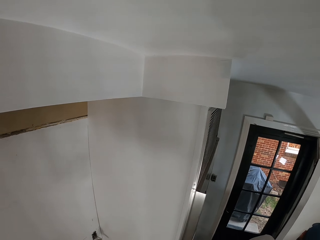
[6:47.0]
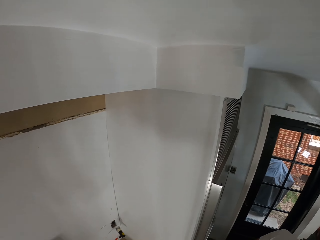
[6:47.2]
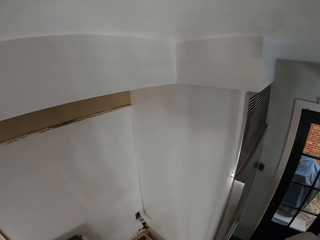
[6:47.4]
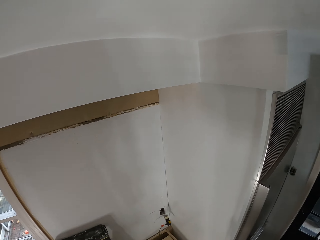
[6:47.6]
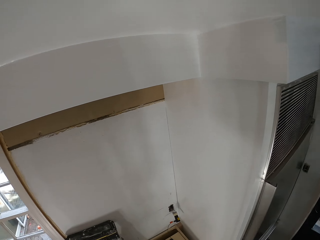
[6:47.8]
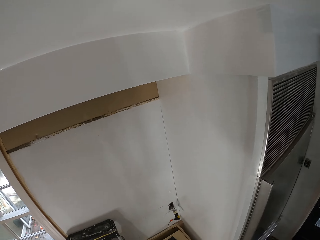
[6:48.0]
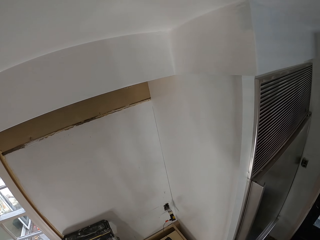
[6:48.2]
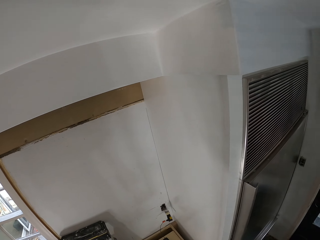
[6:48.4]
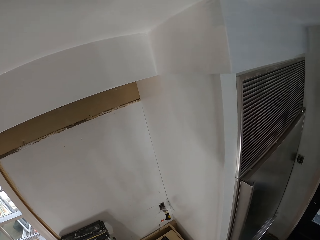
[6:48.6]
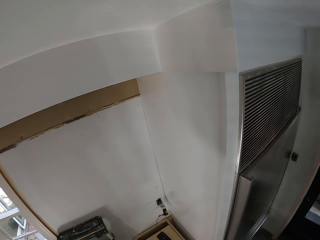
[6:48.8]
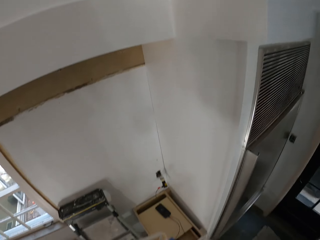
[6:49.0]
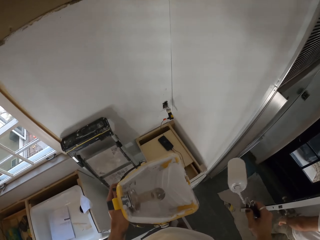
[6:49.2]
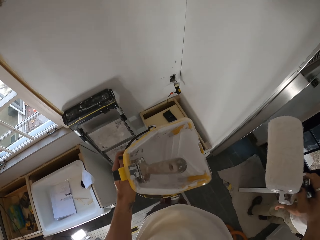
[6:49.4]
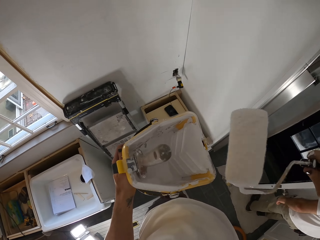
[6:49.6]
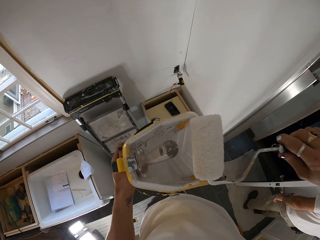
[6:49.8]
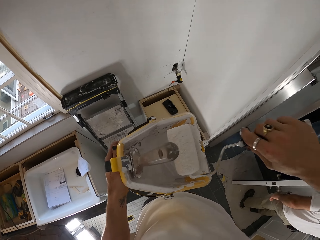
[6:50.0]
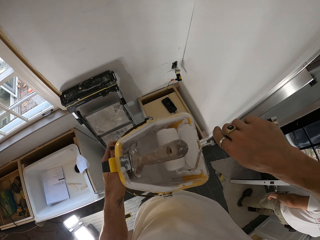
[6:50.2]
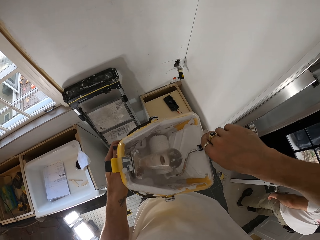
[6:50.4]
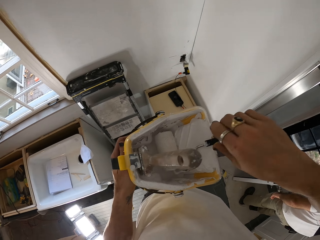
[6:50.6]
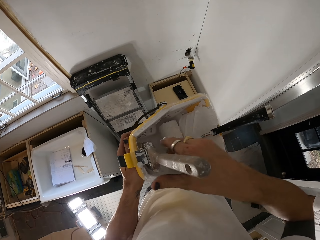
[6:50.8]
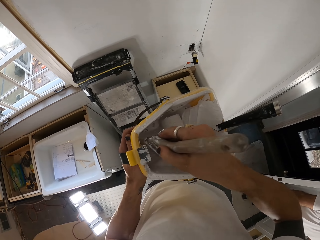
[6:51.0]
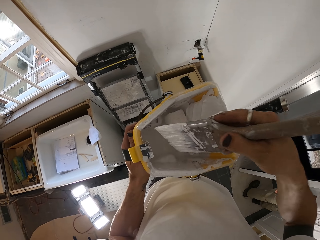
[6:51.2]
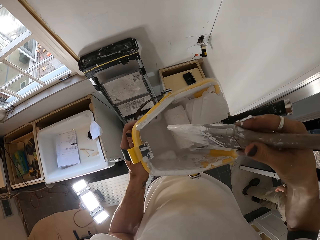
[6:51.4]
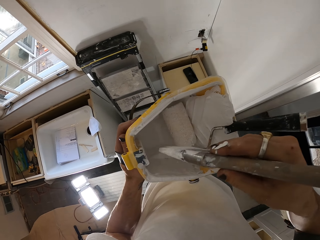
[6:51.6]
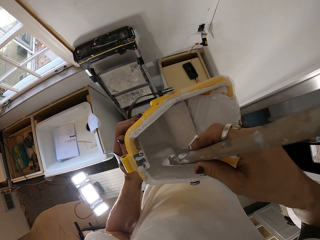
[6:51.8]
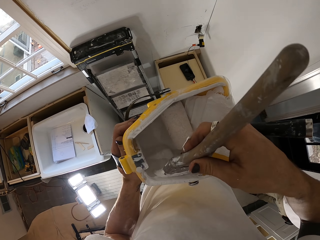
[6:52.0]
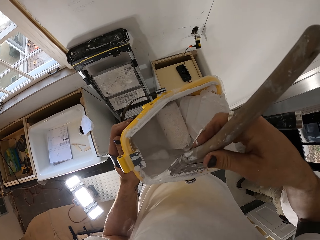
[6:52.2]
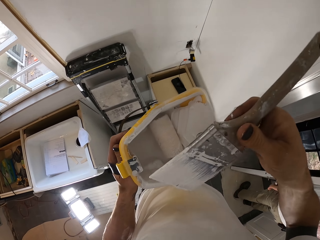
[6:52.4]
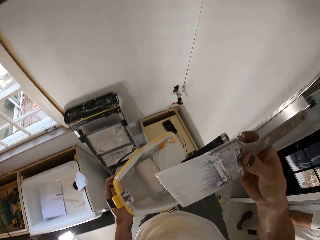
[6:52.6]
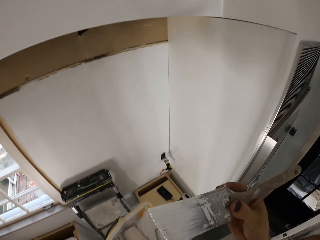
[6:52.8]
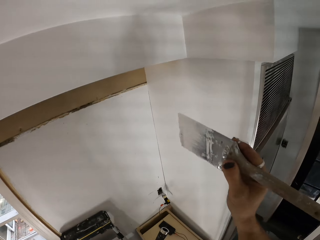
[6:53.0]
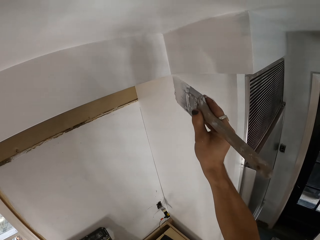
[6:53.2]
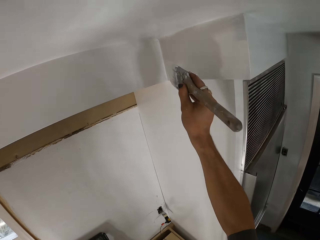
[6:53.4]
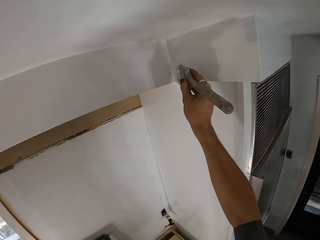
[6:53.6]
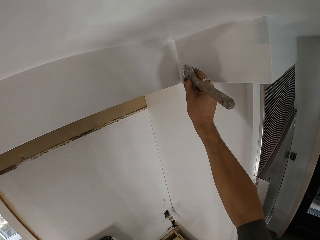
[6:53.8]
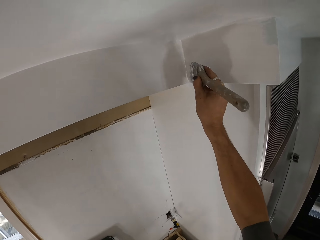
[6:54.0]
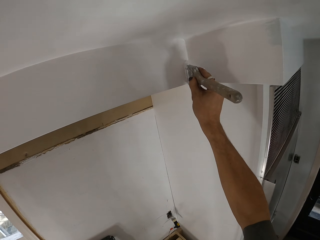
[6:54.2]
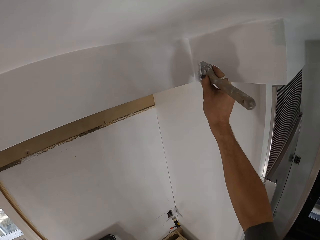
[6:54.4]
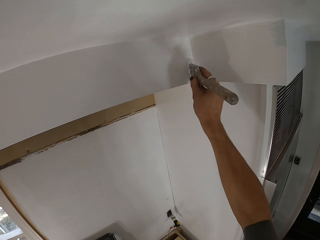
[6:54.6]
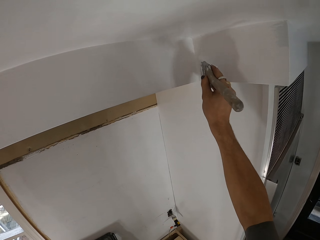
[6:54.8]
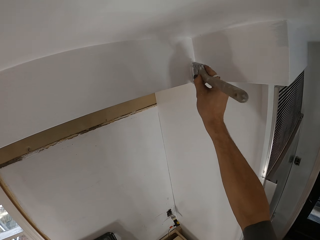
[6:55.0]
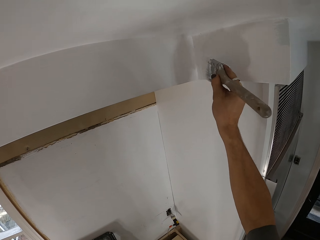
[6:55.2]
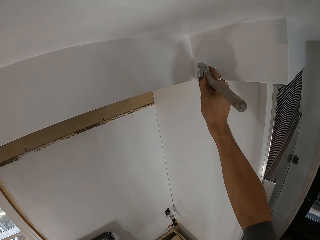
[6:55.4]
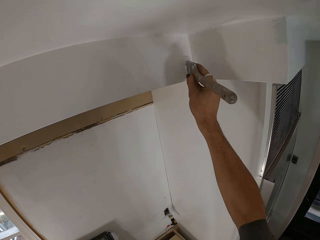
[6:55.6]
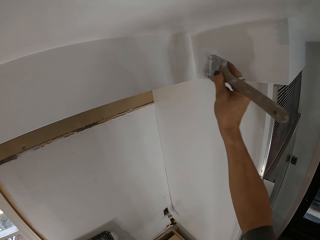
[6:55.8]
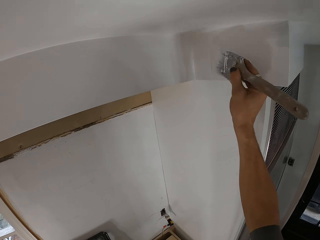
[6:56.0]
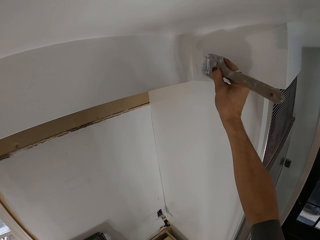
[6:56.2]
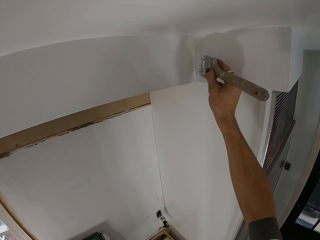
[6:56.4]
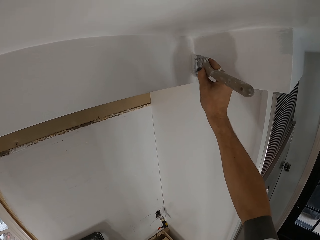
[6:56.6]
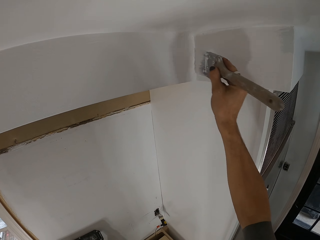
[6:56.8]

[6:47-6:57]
The camera wearer rolls the roller paint brush in the paint container. They place the roller paint brush in a paint bucket. They slightly scoop some paint using a paint brush from the paint bucket. They pick up the brush. They paint the upper part of a wall adjacent to a ceiling with the paint brush.

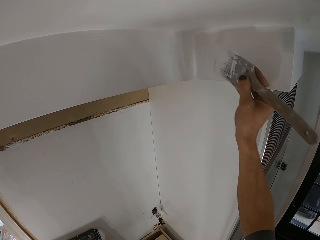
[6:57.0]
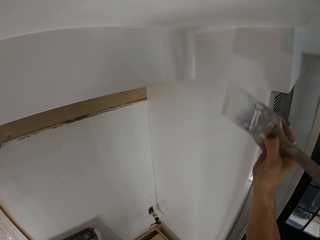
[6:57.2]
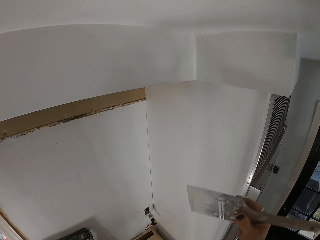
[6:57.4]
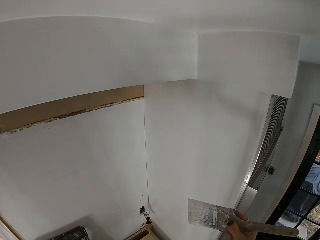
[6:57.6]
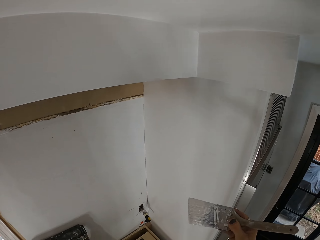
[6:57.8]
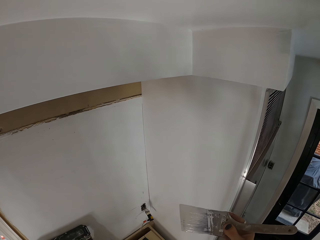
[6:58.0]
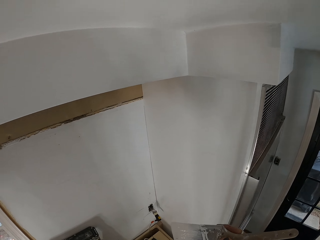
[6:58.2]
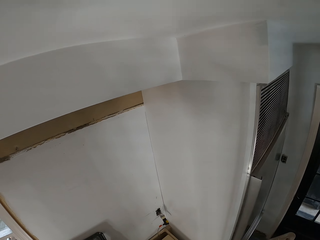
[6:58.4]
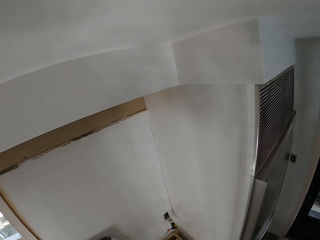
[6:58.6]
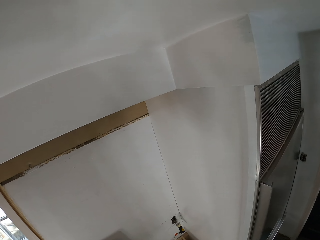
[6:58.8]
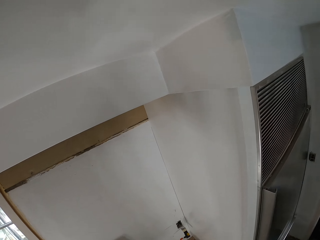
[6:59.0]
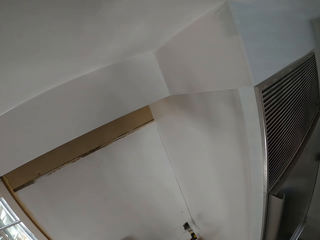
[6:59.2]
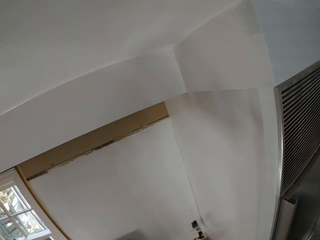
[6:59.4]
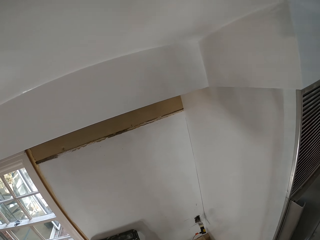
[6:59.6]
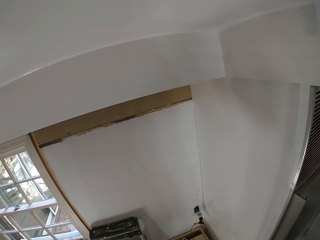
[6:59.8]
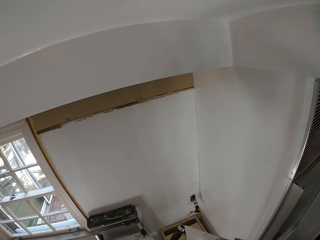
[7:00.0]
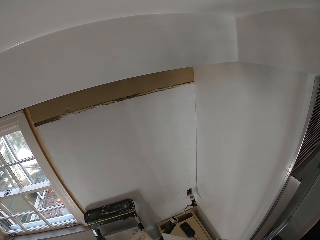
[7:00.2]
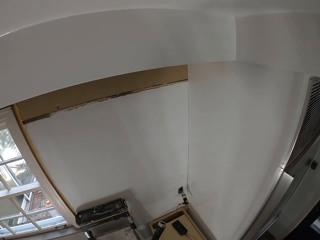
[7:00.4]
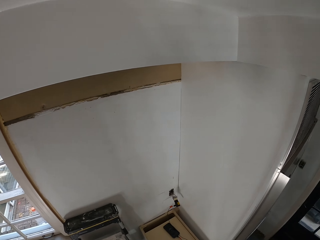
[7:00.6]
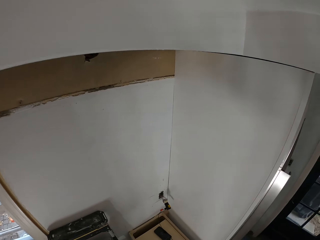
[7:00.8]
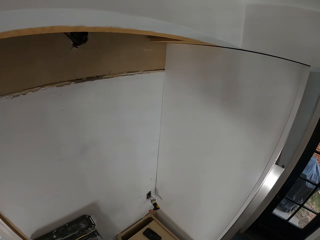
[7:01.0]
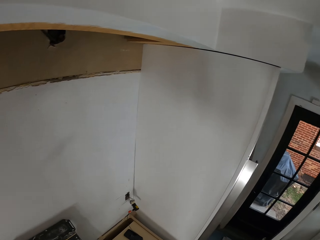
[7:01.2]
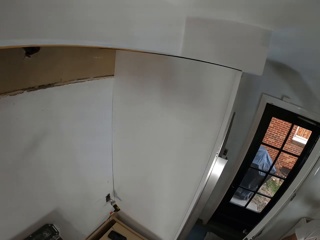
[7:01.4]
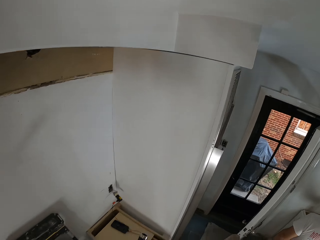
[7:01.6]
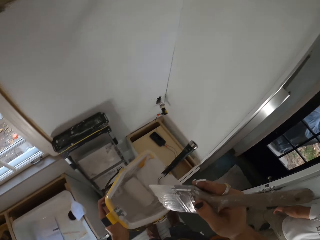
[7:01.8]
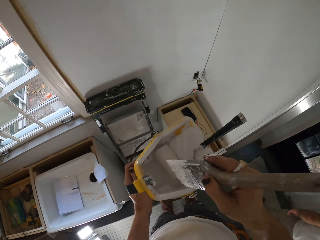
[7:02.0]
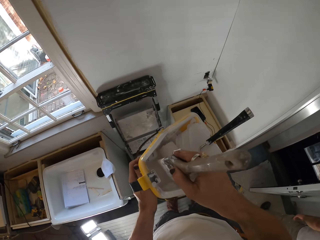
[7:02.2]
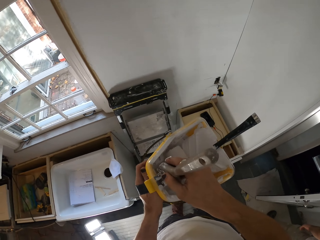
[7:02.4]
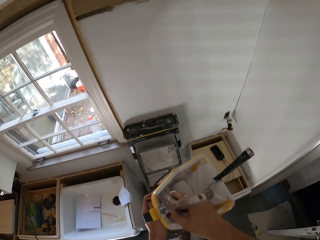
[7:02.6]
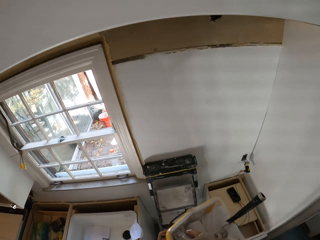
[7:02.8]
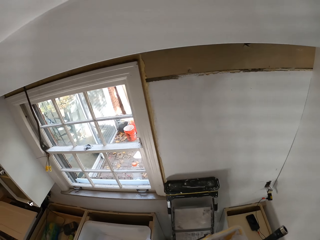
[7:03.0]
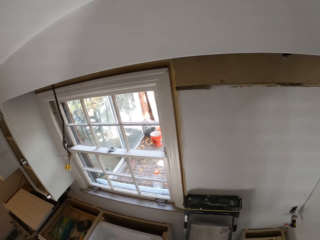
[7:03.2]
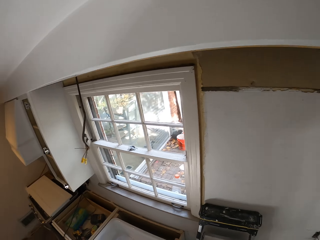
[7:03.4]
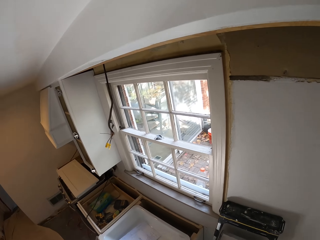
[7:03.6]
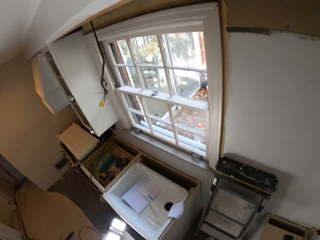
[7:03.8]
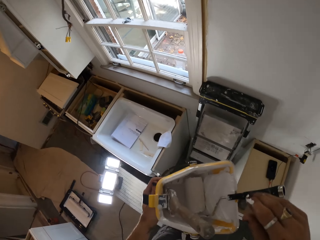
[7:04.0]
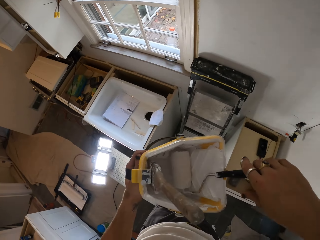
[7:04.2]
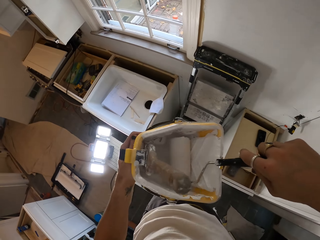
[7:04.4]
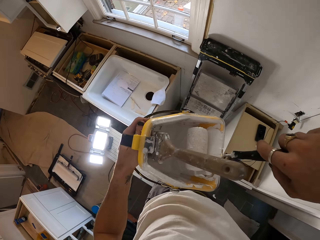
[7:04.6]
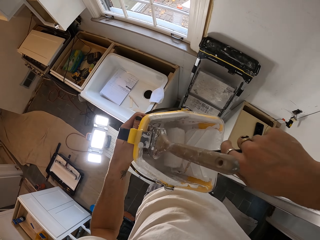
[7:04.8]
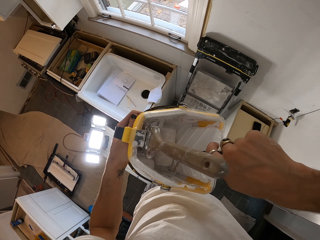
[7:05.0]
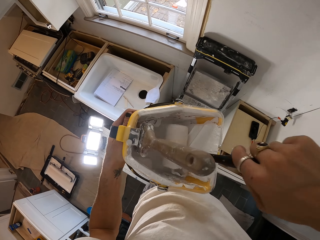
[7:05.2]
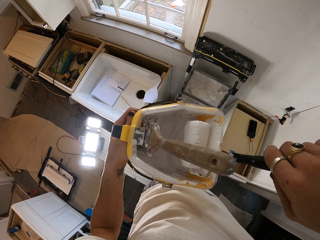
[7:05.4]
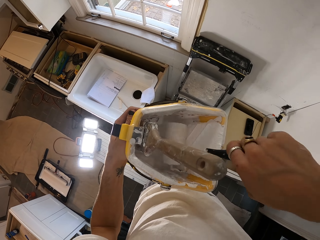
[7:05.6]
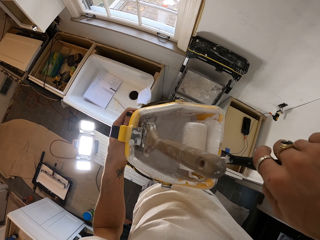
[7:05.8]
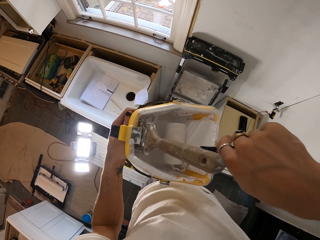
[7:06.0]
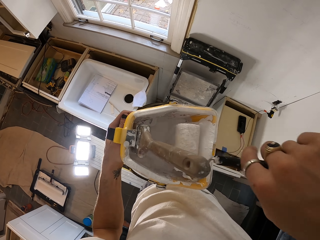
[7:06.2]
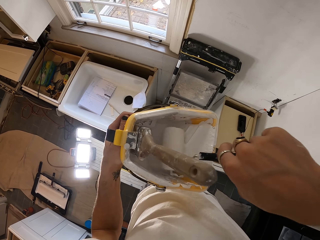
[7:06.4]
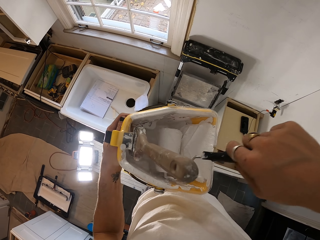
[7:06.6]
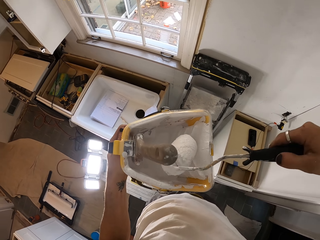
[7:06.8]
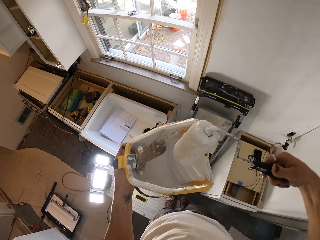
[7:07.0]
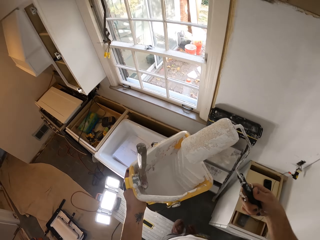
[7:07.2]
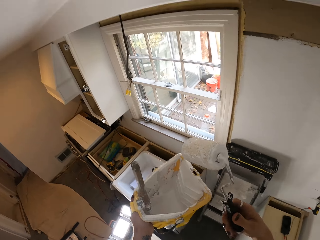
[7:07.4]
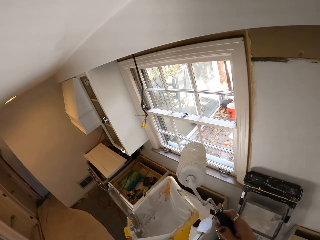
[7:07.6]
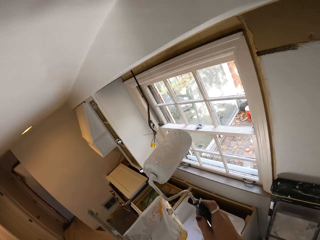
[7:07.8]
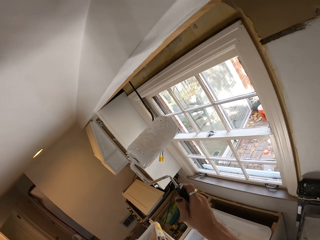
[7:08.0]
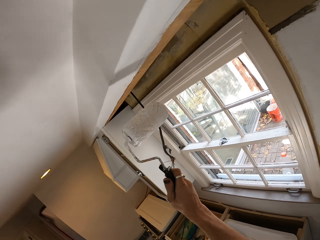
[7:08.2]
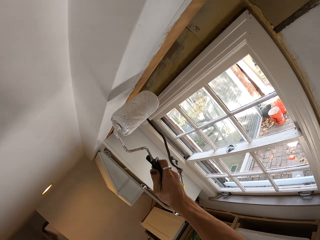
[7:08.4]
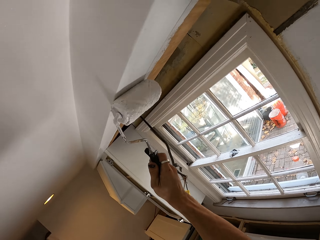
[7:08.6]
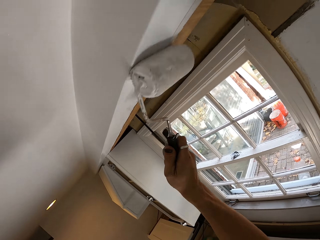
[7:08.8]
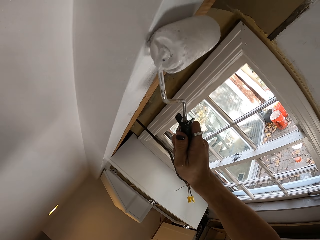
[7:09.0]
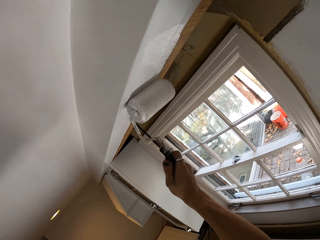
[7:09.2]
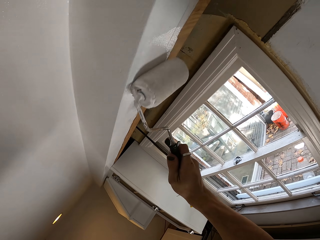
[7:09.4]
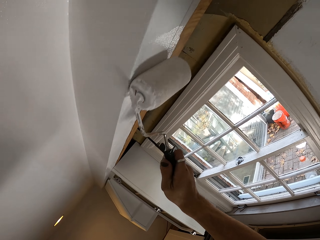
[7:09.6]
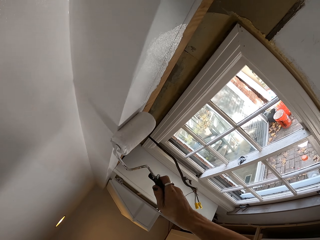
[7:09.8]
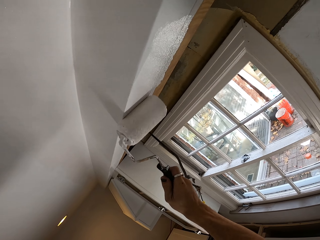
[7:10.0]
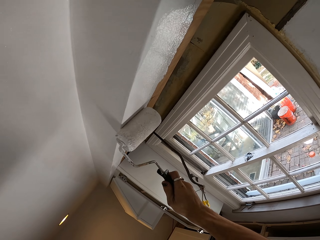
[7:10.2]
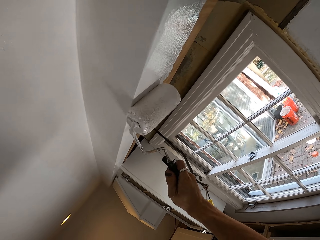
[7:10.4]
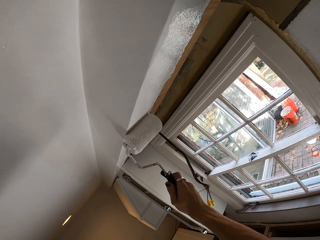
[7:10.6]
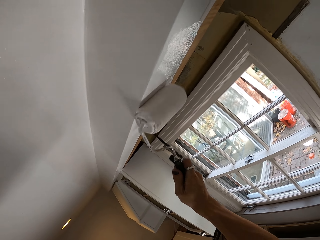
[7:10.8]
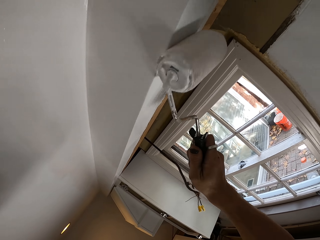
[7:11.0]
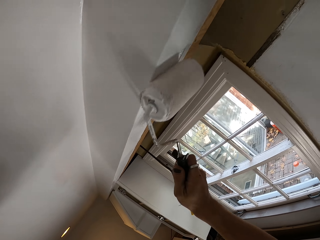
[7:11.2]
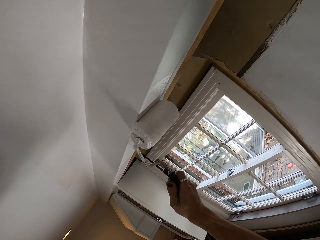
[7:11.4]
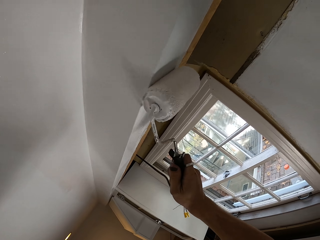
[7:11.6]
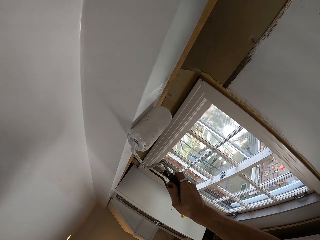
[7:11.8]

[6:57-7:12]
The camera wearer slightly inspects a painted wall. They dip the brush in the paint container. They place the paint brush in a paint bucket. They roll a roller paint brush in the paint bucket. They paint the upper part of the wall adjacent to a ceiling with the roller paint brush.
